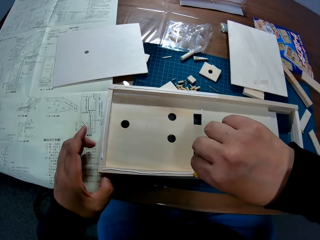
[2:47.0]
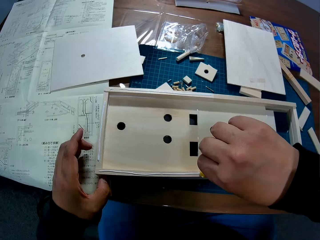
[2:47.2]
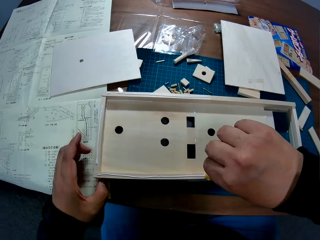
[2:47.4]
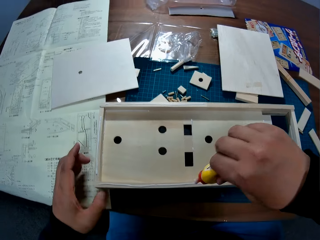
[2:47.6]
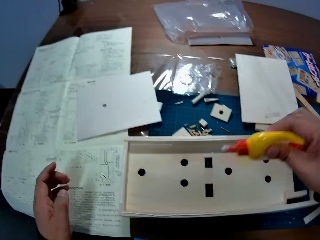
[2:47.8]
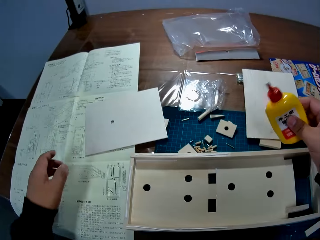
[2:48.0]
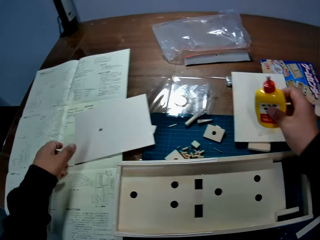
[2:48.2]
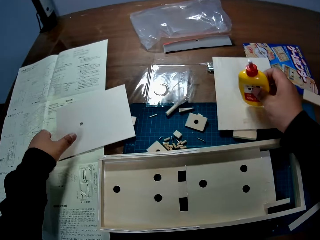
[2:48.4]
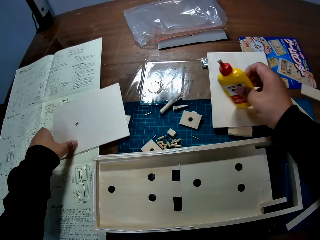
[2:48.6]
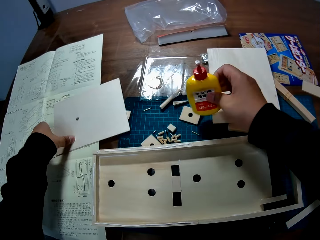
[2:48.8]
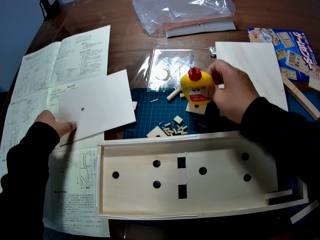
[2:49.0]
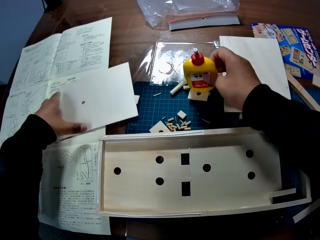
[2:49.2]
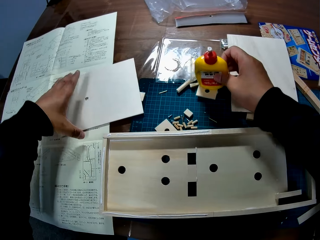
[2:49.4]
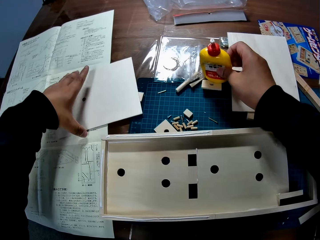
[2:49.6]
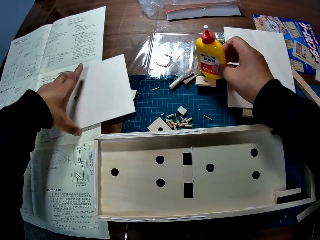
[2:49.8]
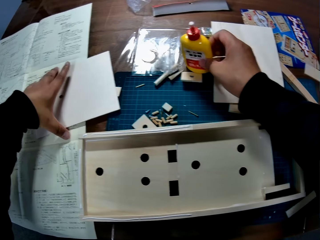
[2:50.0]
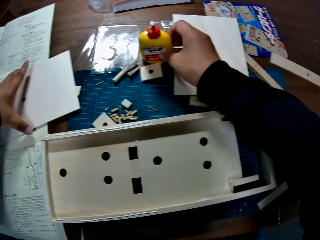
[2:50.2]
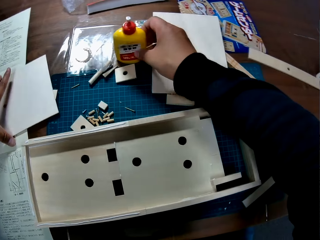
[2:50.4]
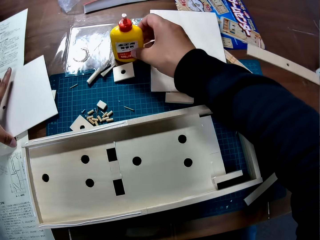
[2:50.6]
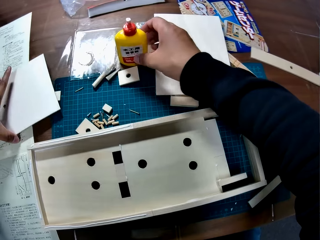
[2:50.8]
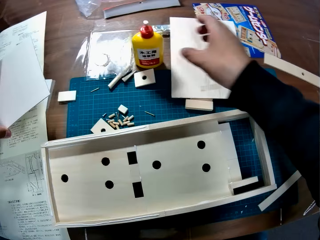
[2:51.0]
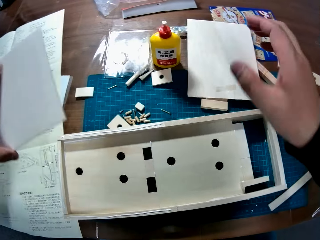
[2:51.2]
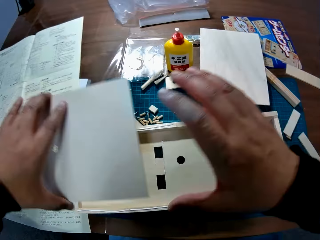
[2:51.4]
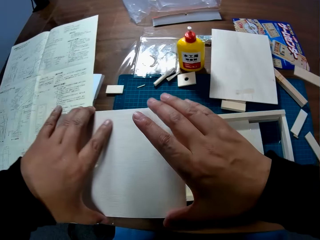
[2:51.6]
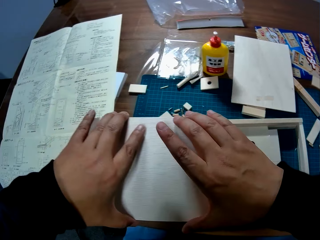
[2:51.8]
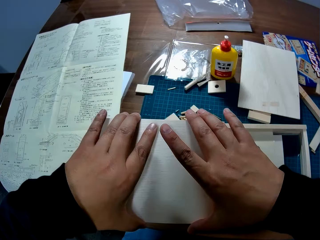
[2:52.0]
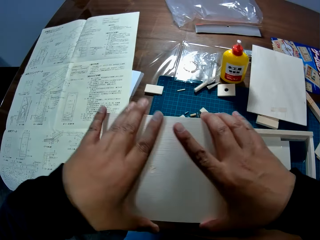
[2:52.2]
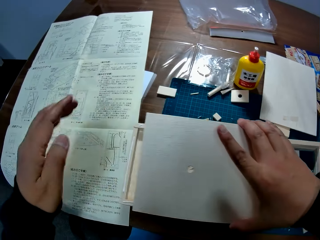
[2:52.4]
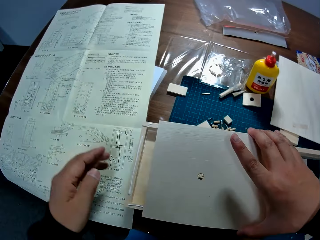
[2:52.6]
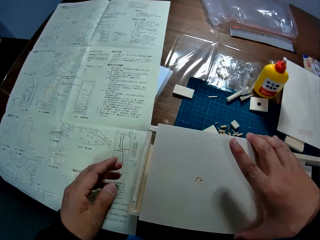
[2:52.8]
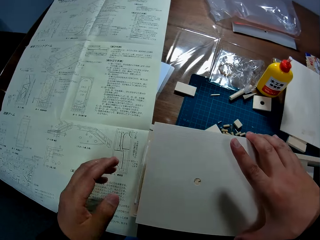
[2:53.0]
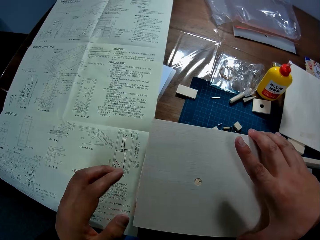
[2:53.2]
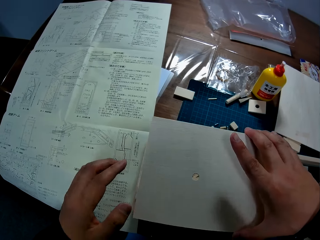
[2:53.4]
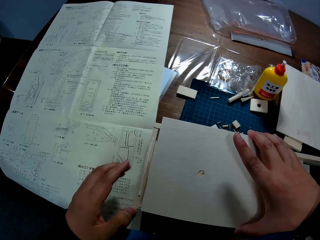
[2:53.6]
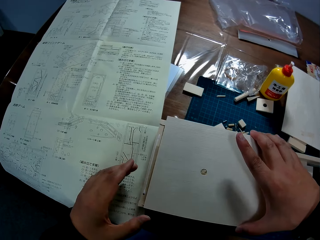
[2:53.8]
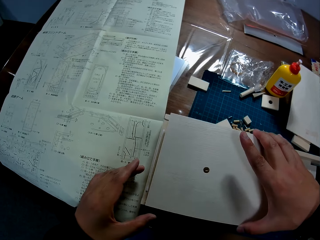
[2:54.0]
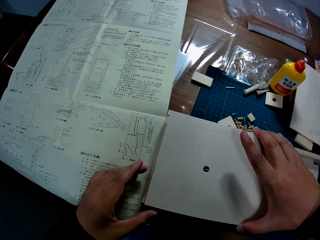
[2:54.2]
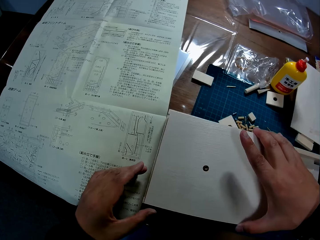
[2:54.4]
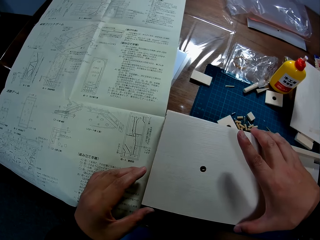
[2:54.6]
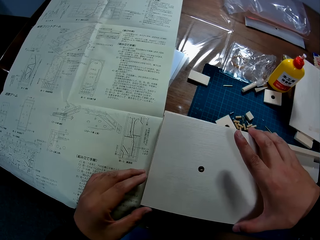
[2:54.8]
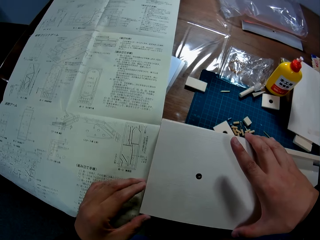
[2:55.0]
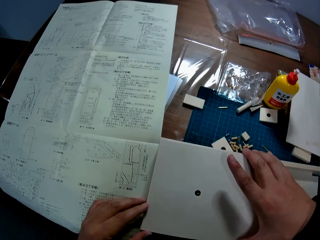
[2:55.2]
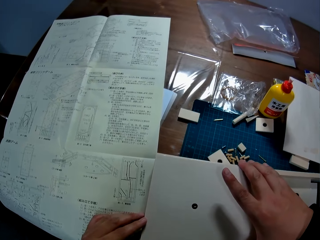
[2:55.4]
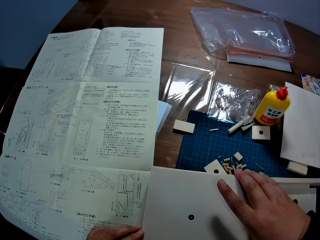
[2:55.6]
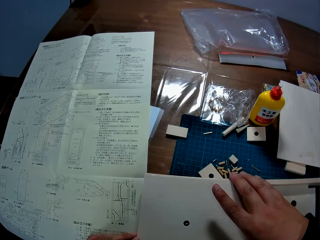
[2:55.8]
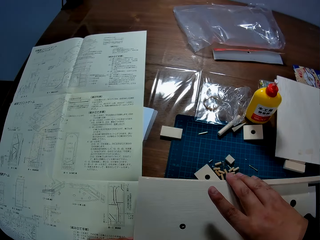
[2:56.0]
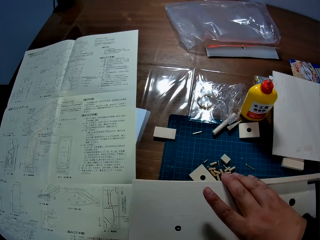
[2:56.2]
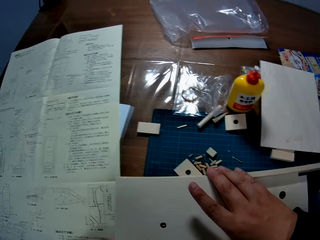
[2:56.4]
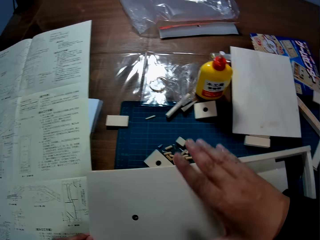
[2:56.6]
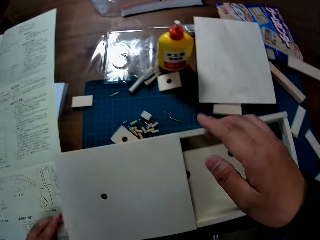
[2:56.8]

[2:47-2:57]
The camera wearer holds the glue. He places the bottle of glue on the table. He picks up a sheet or board from the table with his left hand. He holds the board. He fixes the board. He places the wood sheet on the craft edges with his right hand.

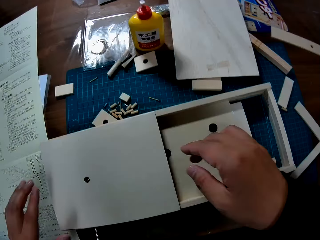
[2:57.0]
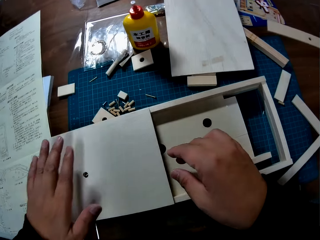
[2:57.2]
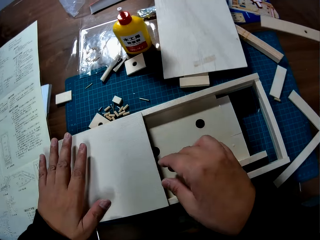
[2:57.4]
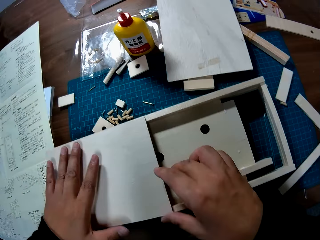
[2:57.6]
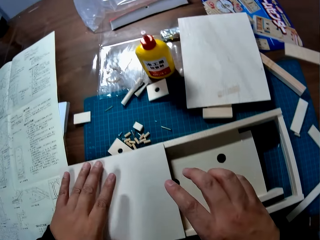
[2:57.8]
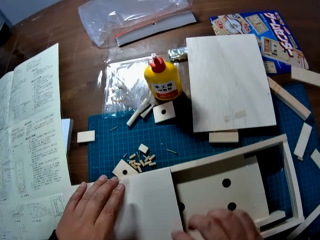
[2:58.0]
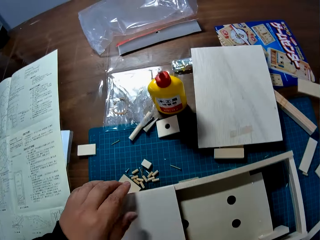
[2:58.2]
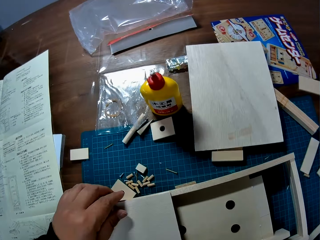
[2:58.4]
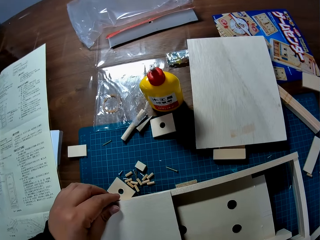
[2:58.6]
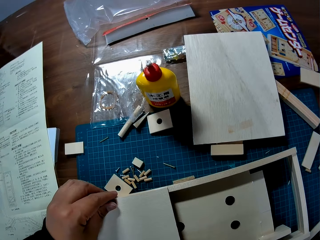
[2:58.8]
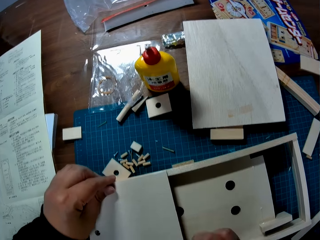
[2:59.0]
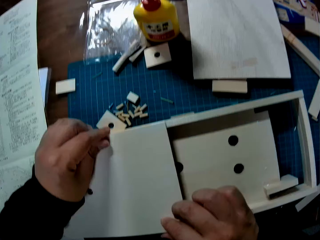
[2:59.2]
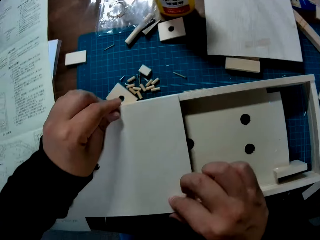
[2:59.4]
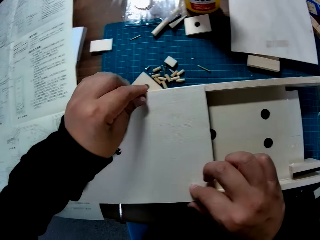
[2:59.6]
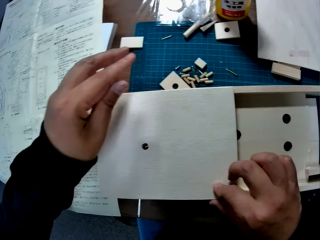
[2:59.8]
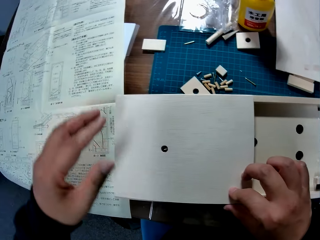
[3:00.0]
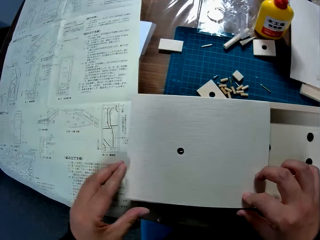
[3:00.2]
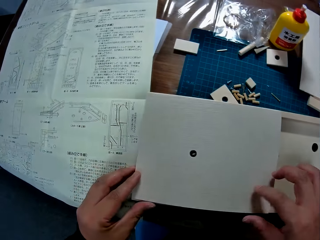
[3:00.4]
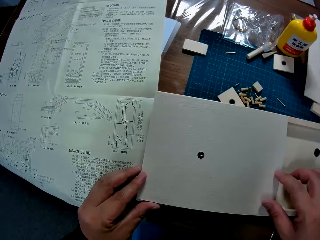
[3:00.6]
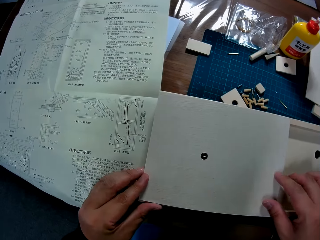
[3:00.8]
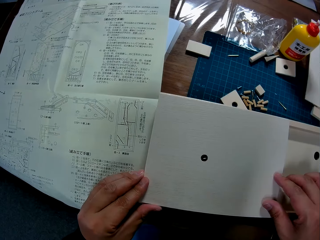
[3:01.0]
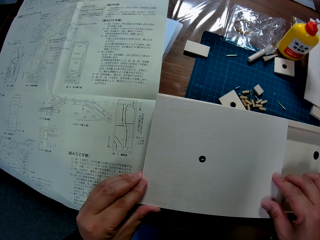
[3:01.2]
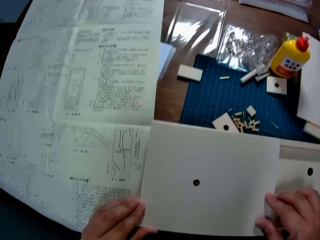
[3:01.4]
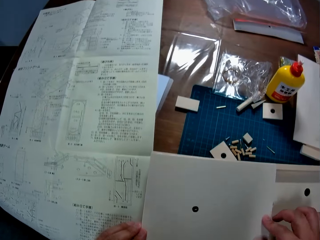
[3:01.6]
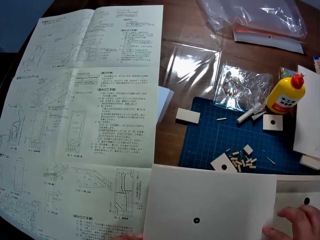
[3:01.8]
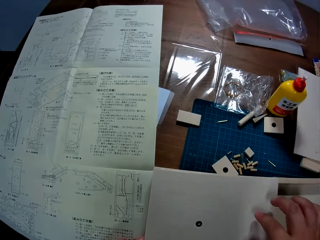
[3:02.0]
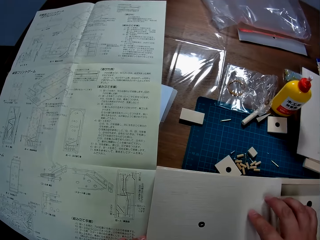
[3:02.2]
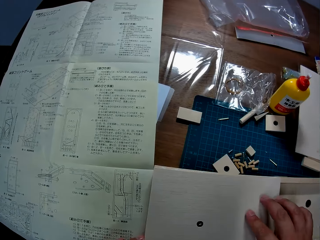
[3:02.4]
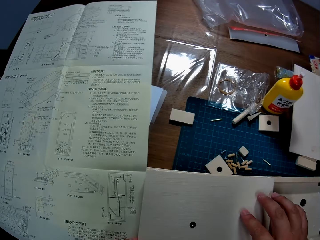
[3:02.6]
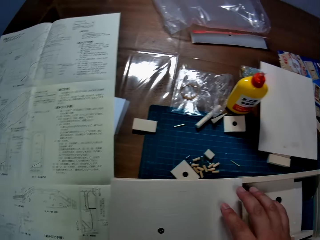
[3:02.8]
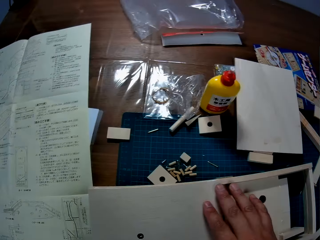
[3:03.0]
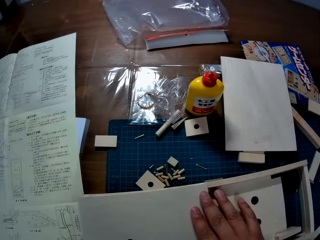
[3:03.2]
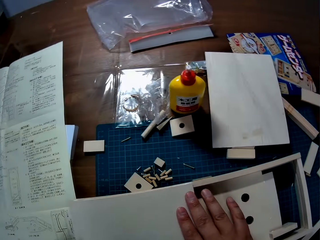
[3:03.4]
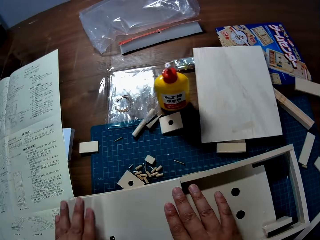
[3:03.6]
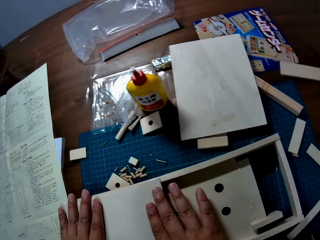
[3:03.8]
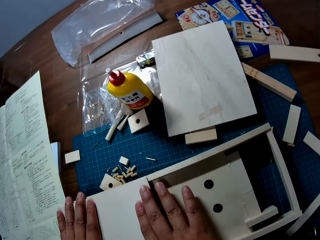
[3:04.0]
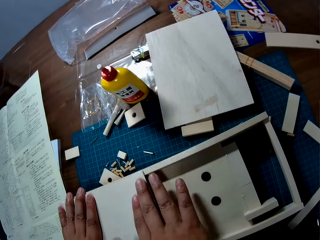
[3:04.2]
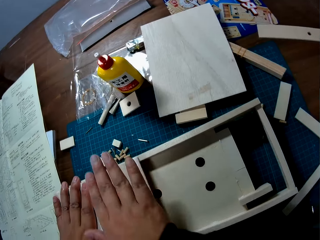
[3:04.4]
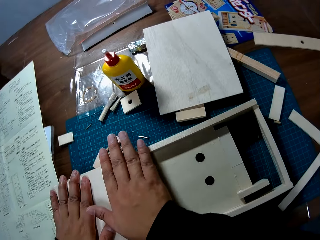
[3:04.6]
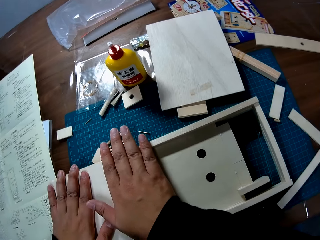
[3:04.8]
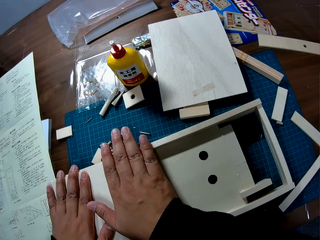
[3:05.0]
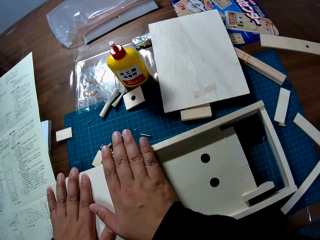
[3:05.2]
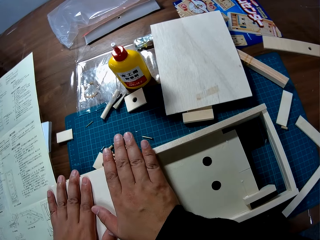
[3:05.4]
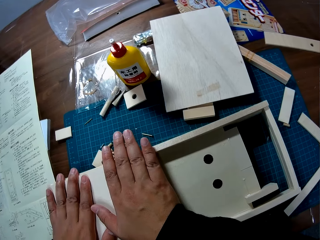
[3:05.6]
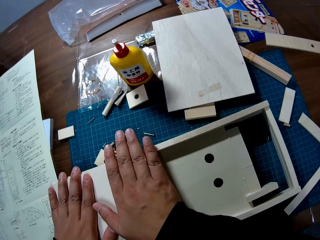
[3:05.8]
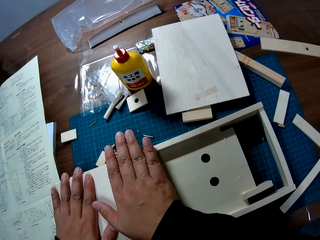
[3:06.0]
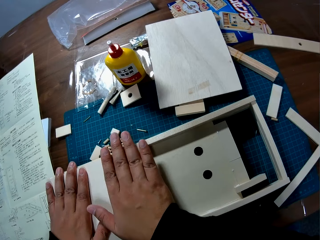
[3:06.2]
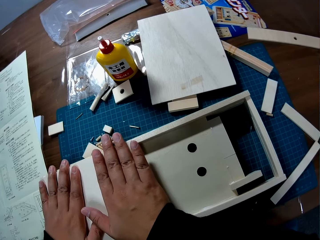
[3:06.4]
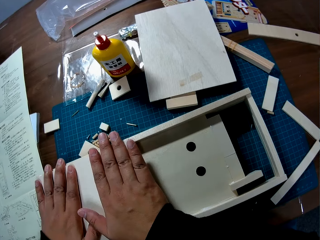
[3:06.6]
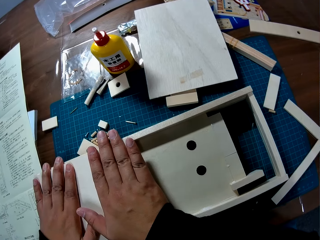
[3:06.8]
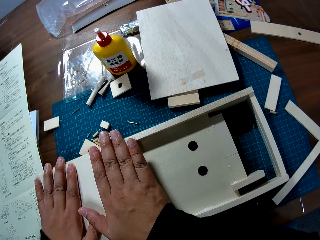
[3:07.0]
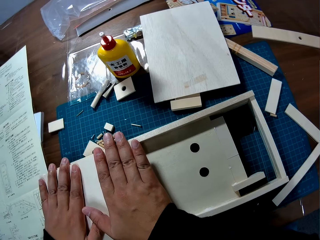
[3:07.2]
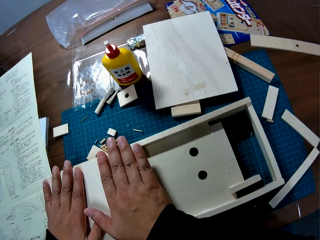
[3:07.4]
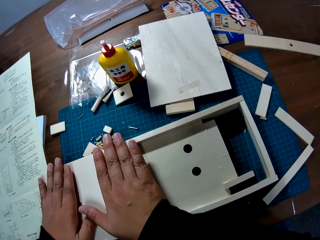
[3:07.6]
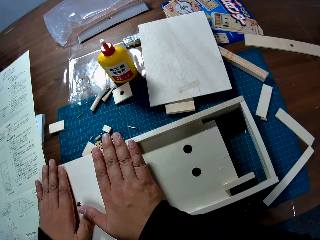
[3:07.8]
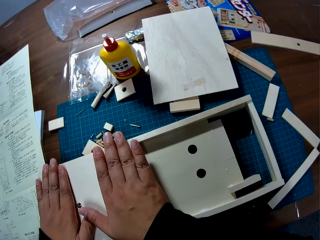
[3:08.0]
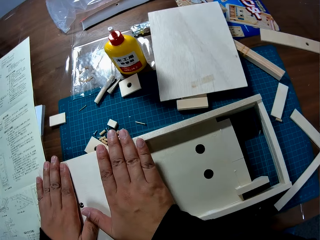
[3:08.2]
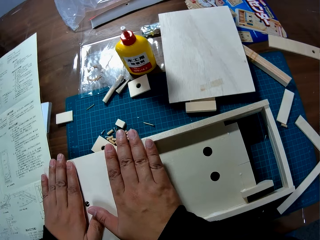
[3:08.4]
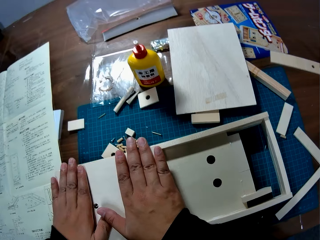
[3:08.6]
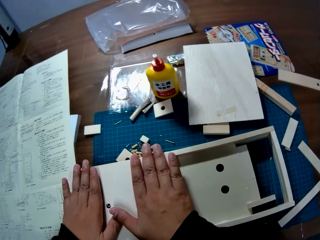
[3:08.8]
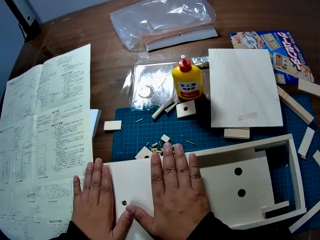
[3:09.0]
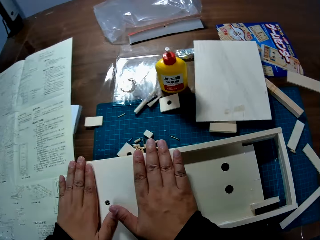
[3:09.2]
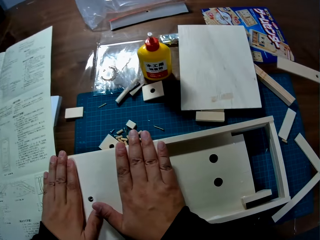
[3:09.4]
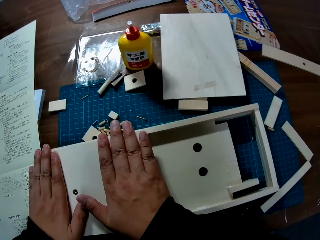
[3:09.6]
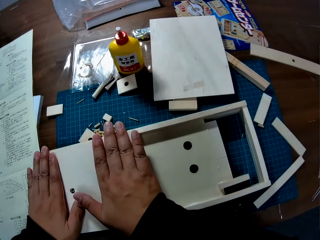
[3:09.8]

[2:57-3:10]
The camera wearer fits the board. They adjust the wood sheet on the craft. They fix the board. They hold the wooden craft. They fix the board.
